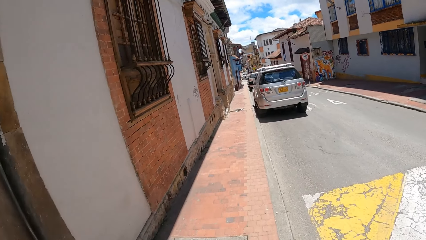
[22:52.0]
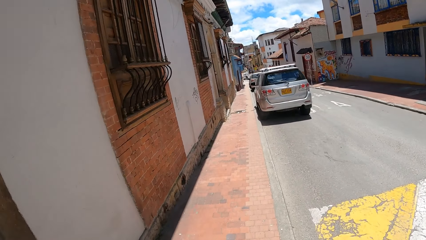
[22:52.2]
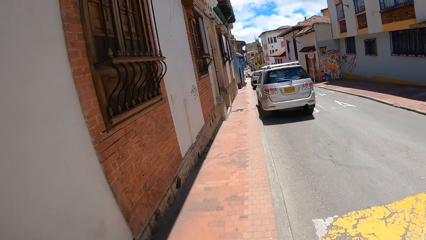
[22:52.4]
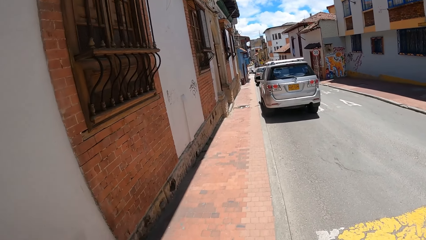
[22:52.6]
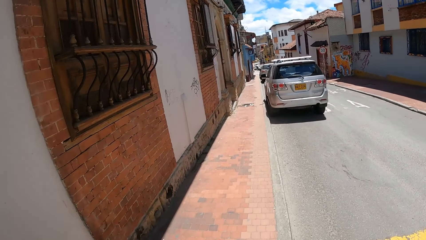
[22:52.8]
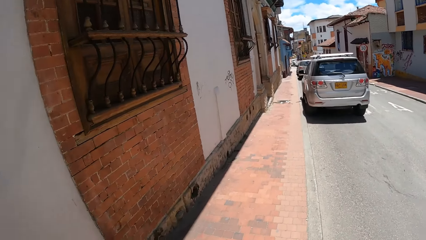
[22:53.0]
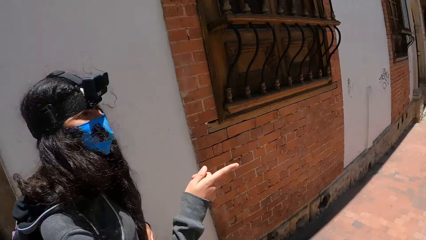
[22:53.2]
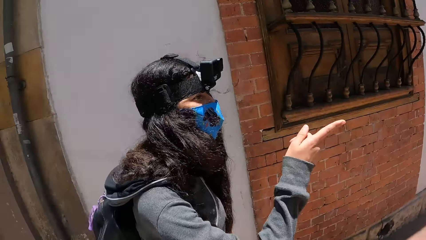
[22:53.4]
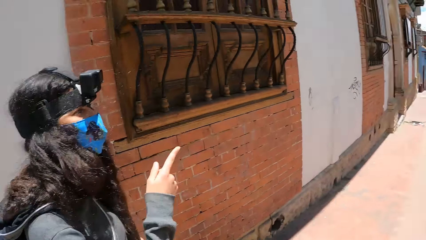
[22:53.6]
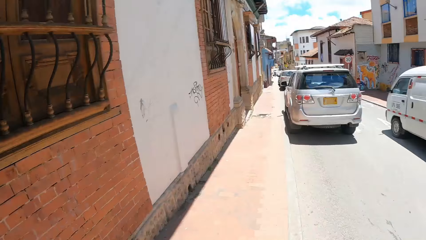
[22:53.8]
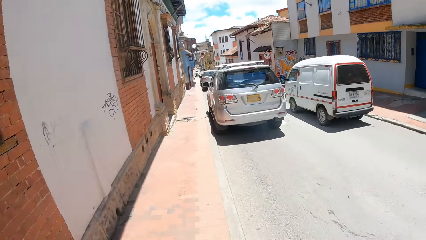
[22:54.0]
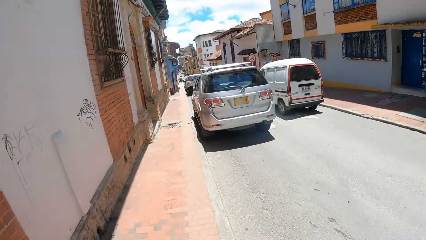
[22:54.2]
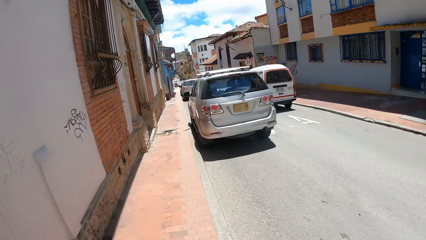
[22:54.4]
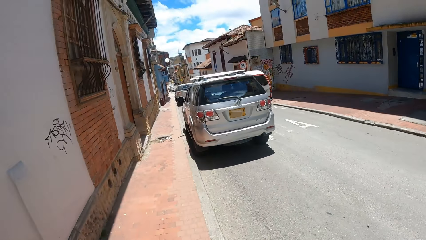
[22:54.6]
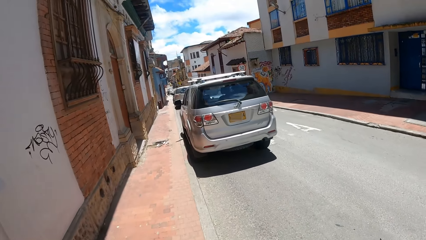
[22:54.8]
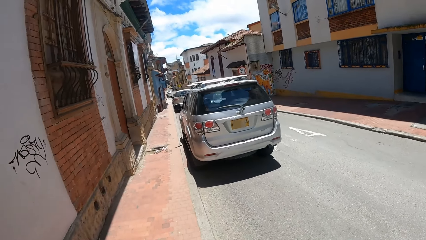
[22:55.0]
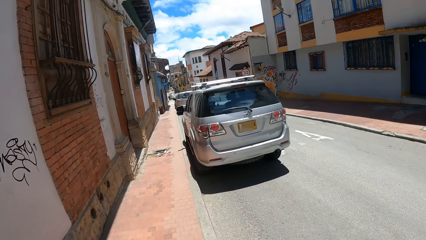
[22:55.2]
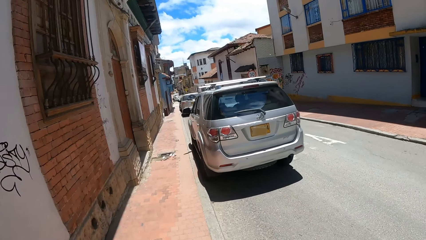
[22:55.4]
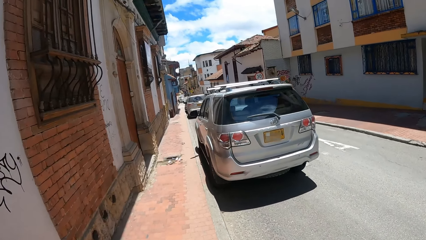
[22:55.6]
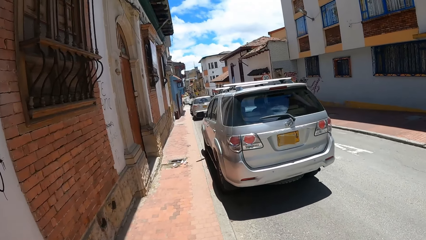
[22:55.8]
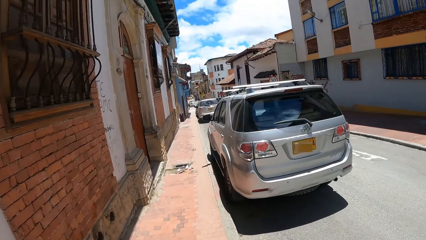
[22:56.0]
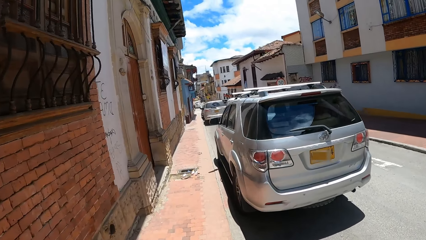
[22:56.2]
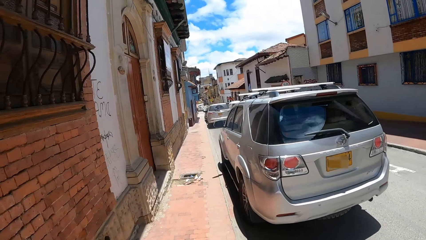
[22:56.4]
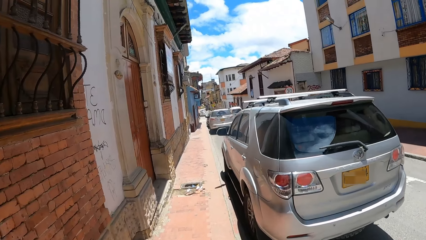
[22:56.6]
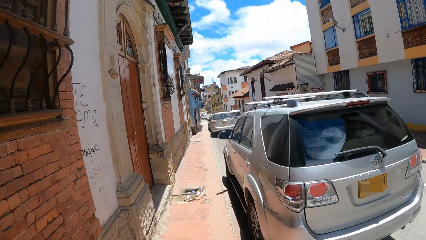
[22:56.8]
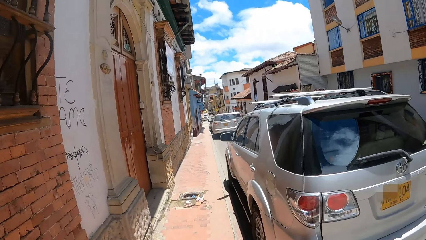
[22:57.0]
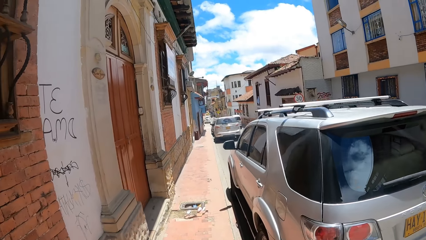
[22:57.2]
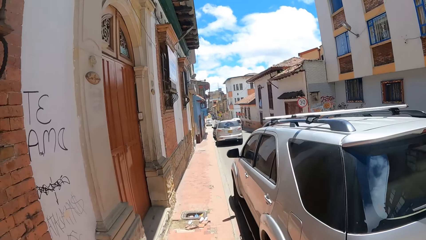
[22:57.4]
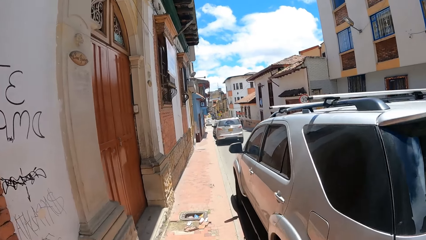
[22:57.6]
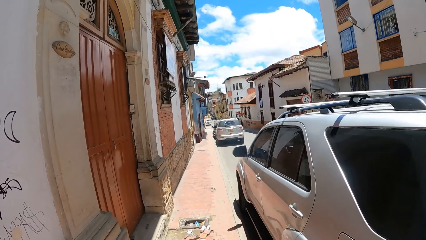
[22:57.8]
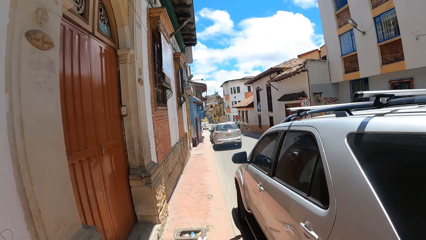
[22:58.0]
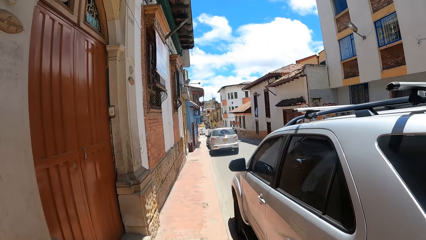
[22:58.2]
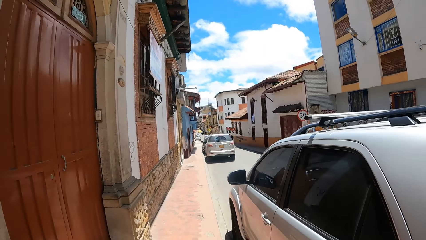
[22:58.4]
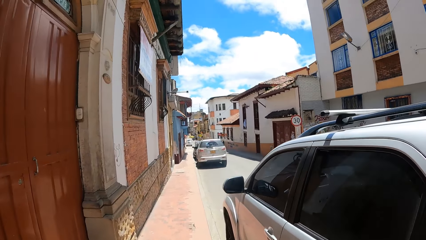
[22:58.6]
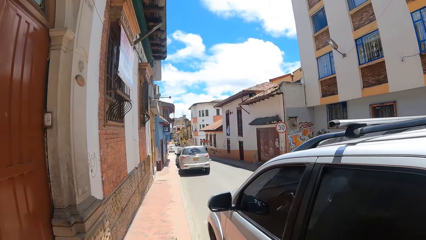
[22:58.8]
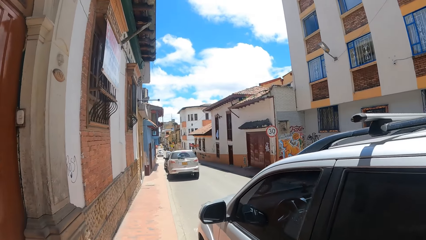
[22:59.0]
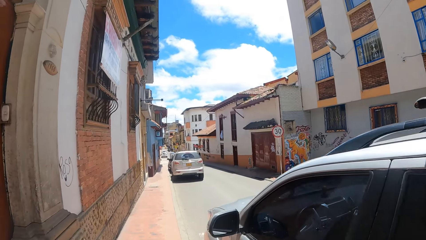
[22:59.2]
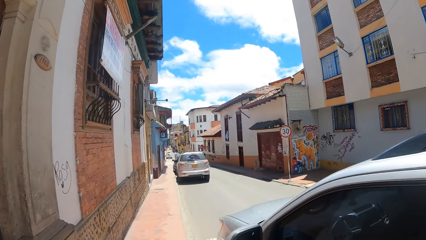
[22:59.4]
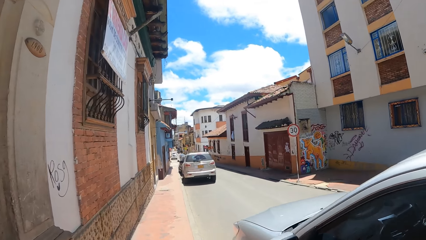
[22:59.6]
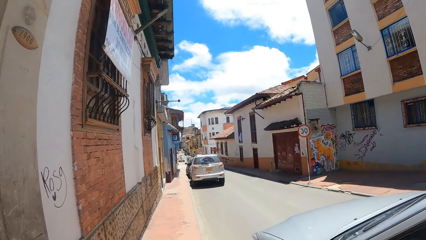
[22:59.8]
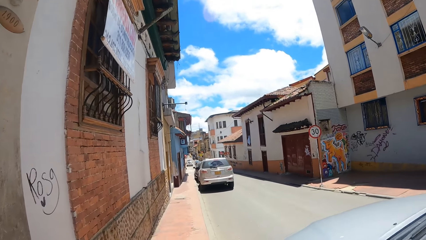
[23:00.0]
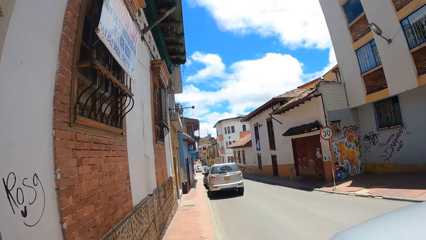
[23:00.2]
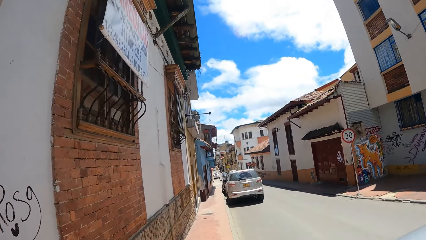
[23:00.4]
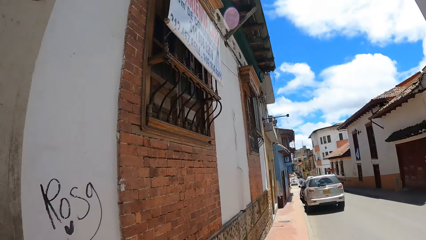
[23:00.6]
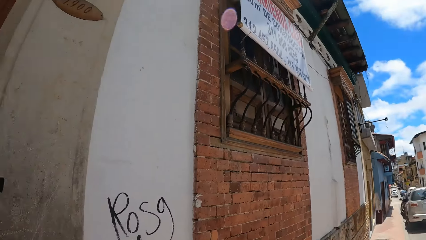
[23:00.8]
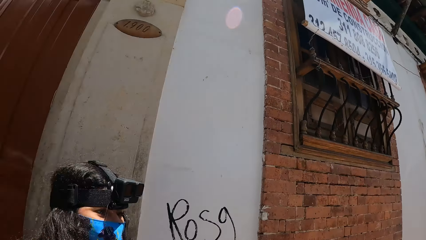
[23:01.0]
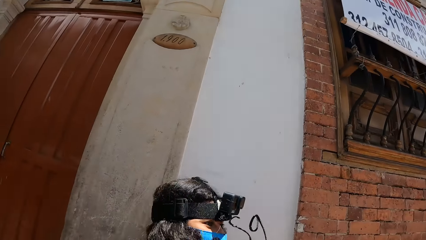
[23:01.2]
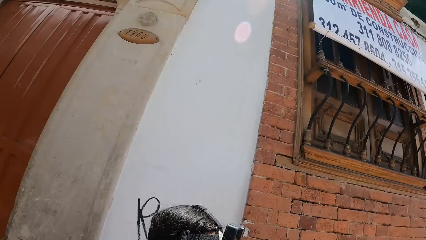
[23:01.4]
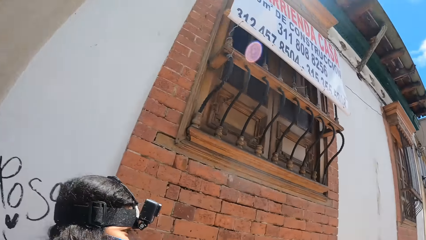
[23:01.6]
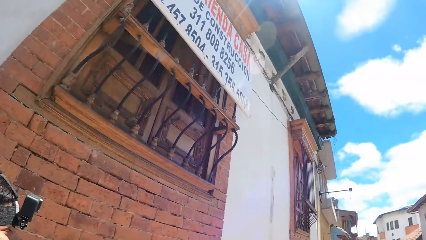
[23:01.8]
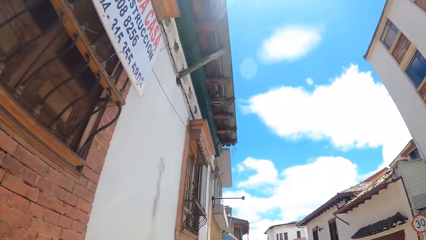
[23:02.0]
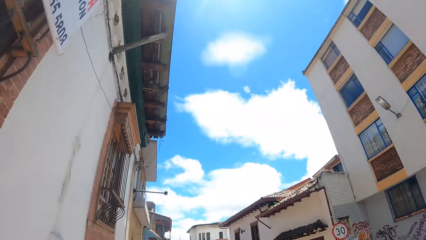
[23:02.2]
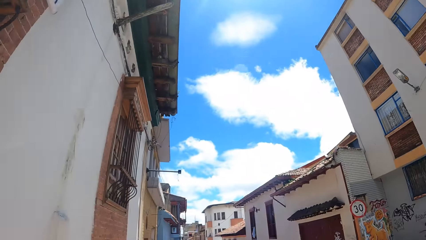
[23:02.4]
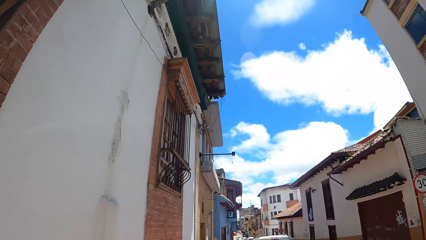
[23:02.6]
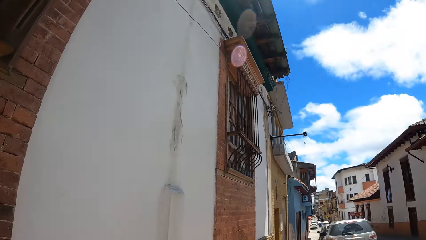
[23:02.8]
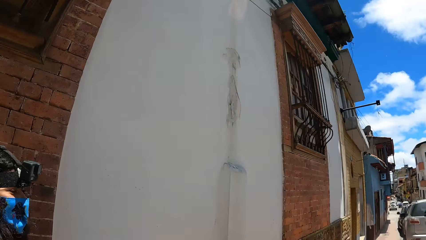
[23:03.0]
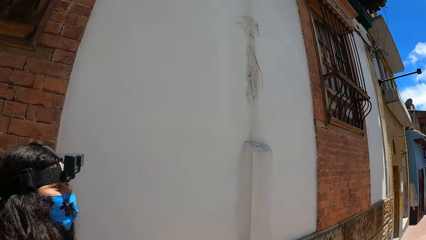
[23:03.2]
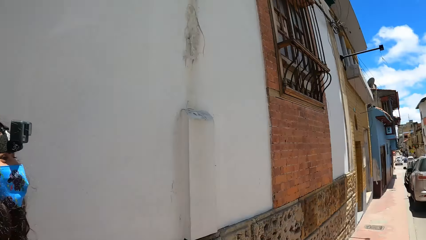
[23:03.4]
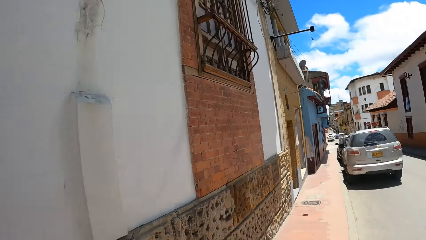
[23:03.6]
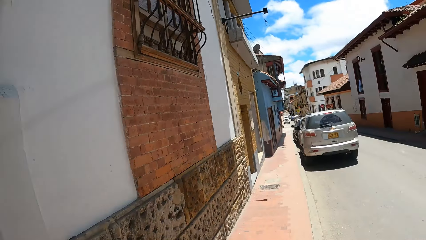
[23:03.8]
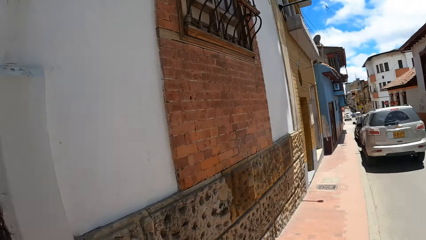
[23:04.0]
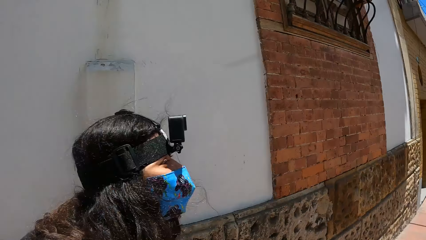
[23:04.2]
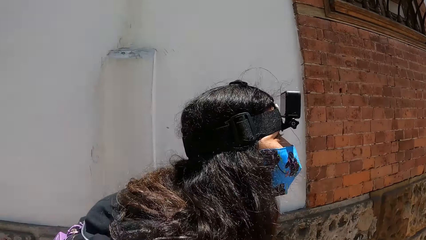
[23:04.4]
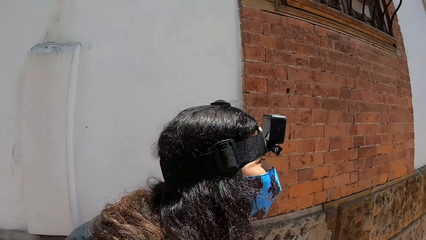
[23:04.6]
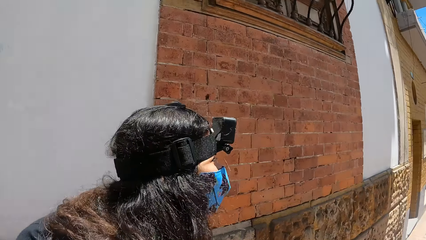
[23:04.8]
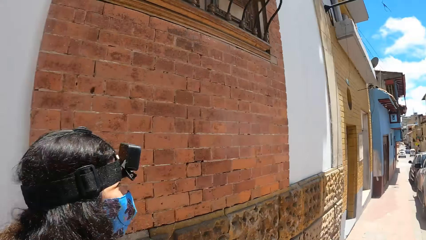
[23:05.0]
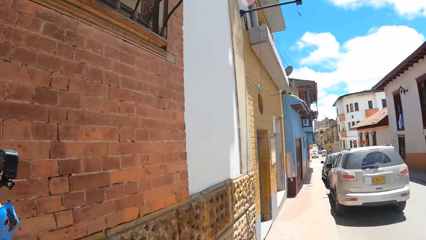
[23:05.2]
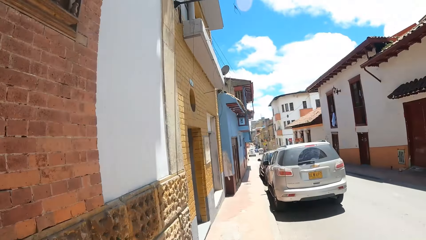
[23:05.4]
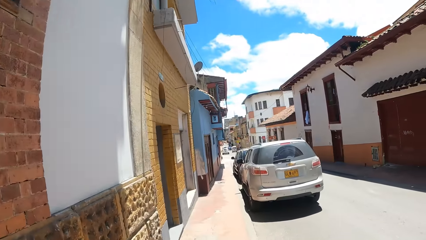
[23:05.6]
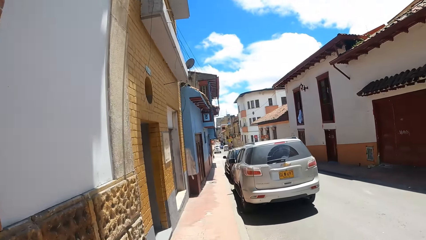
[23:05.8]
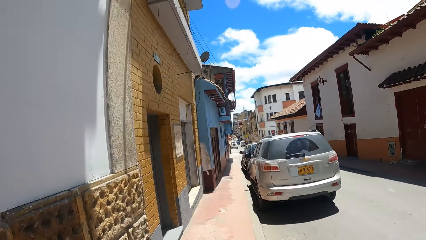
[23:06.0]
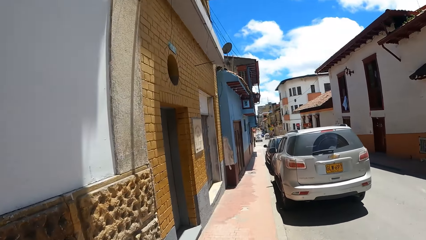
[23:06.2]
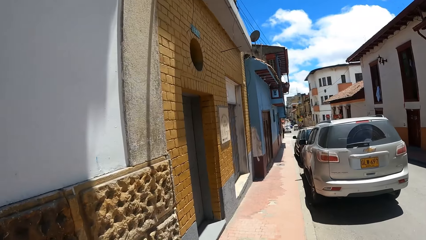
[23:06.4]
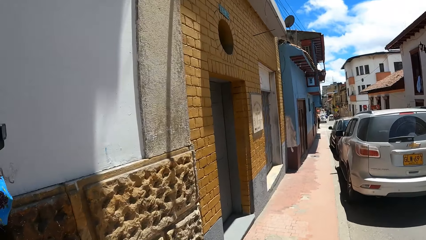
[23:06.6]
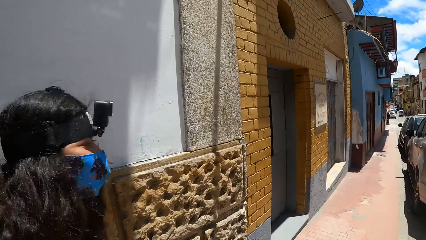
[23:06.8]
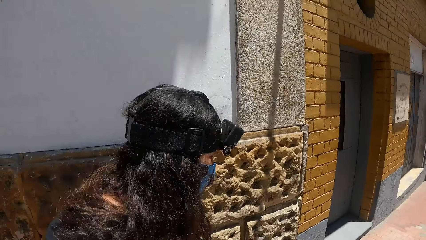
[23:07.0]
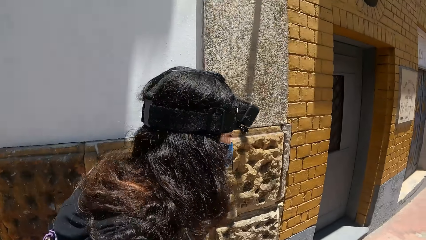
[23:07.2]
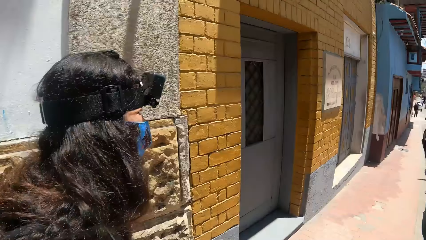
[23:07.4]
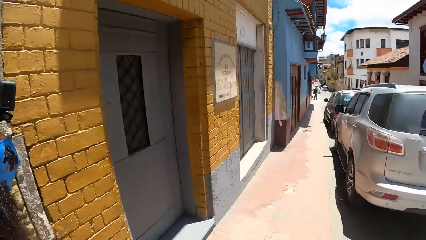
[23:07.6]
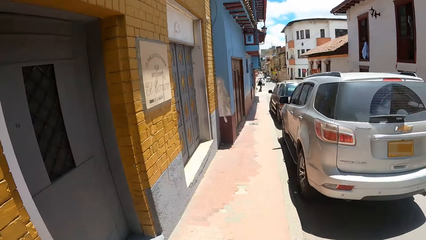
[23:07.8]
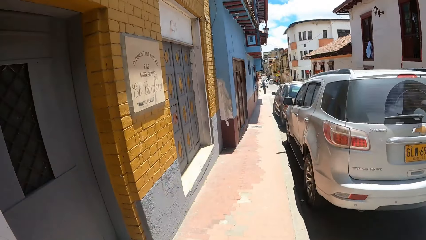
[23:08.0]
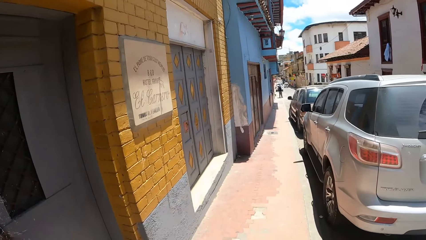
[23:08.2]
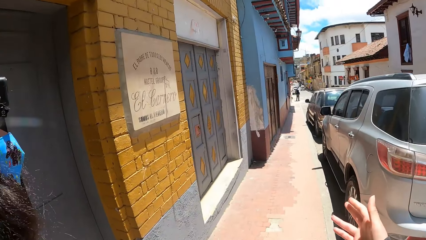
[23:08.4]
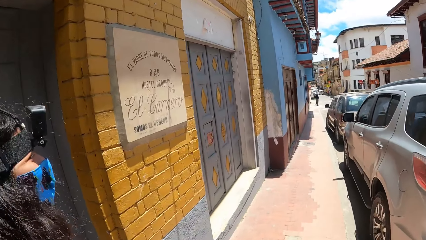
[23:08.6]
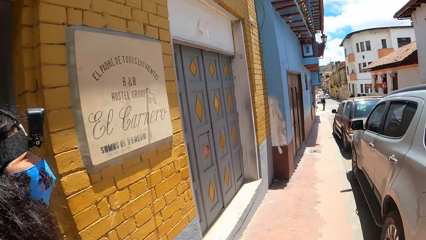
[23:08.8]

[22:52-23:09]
The camera wearer converses with a person. They walk along the pavement. They look at the person. They look around.
